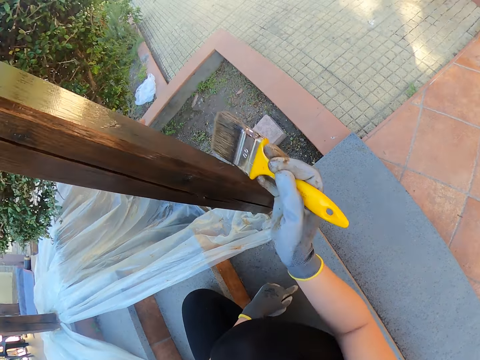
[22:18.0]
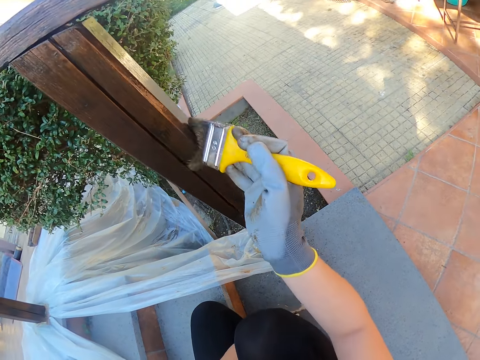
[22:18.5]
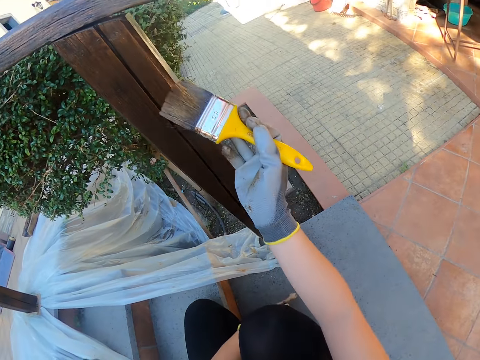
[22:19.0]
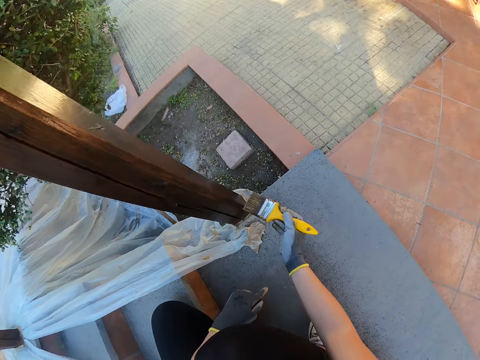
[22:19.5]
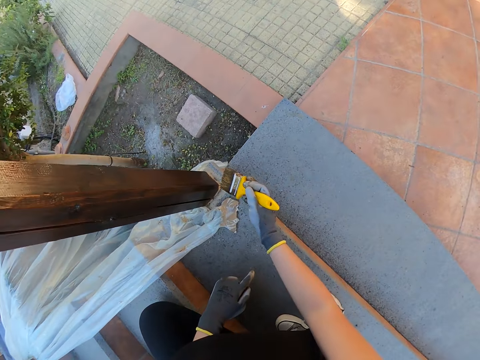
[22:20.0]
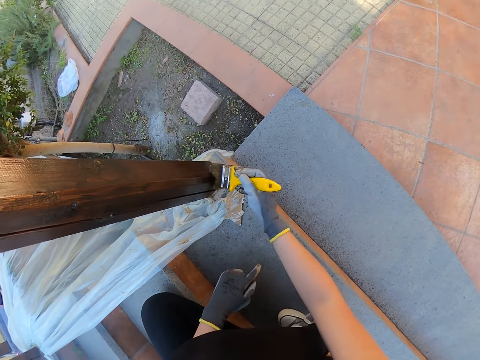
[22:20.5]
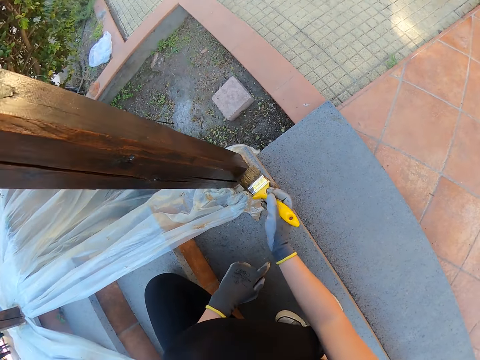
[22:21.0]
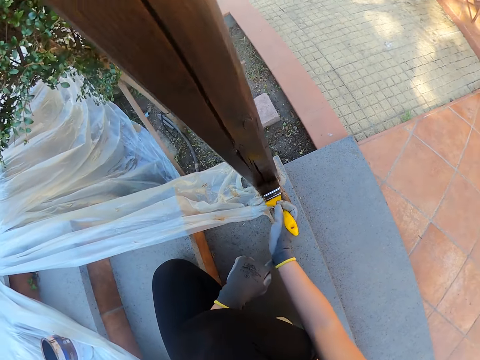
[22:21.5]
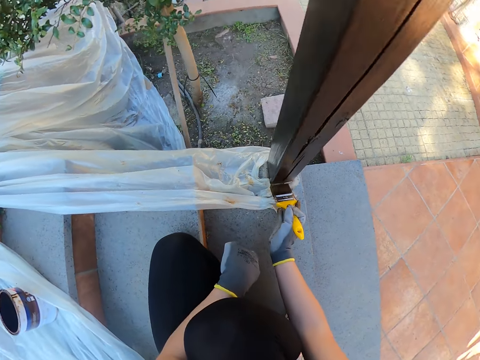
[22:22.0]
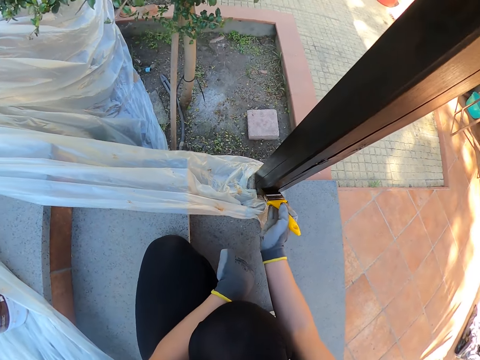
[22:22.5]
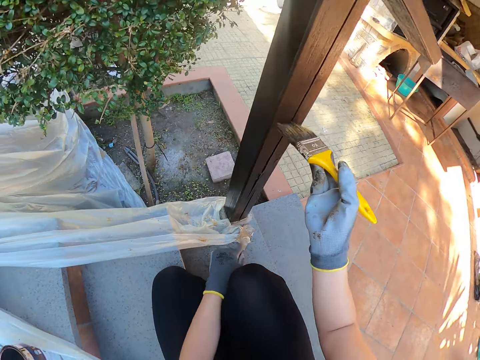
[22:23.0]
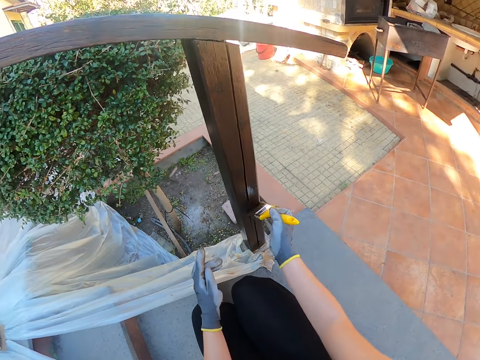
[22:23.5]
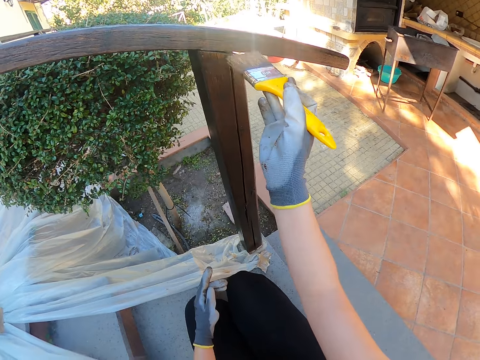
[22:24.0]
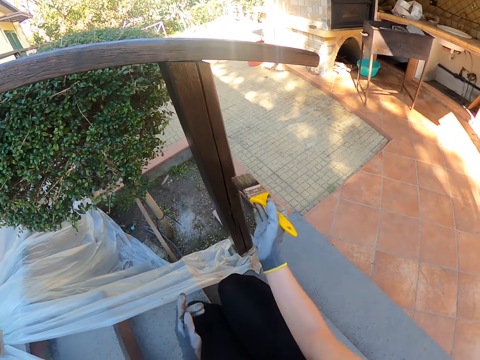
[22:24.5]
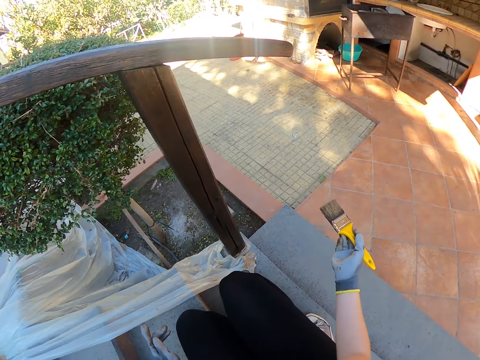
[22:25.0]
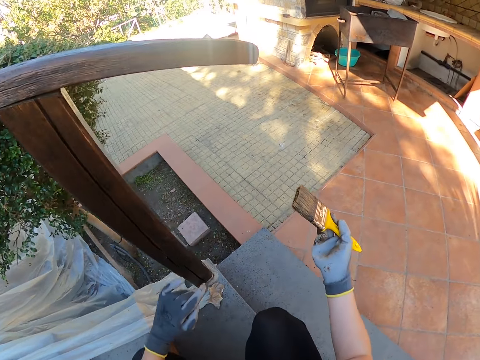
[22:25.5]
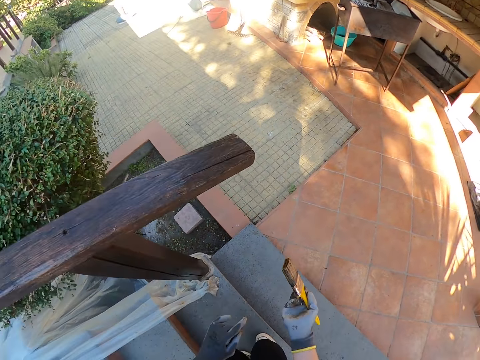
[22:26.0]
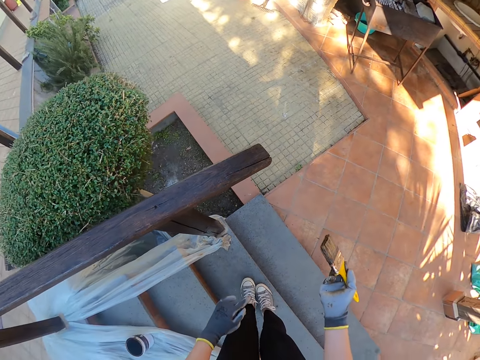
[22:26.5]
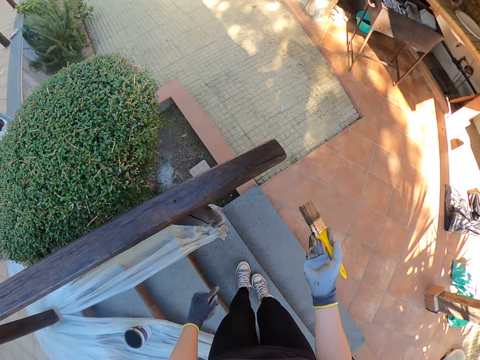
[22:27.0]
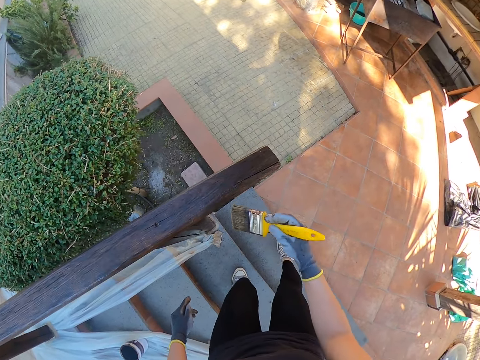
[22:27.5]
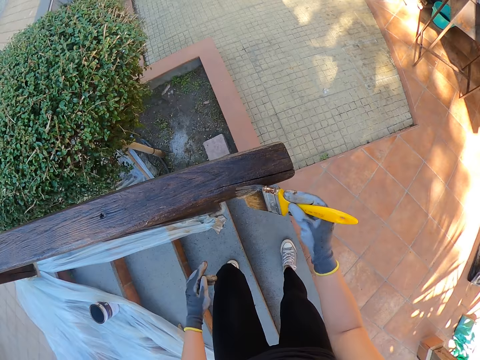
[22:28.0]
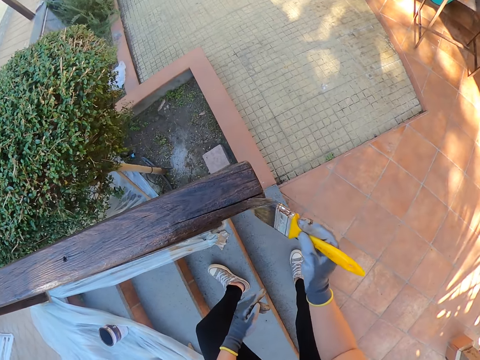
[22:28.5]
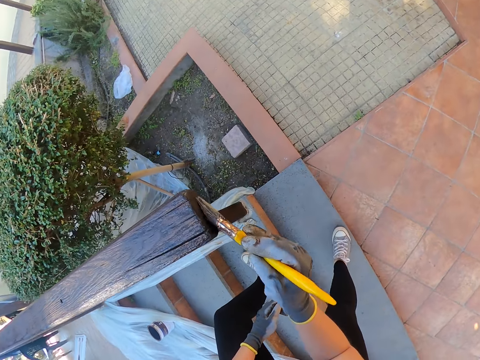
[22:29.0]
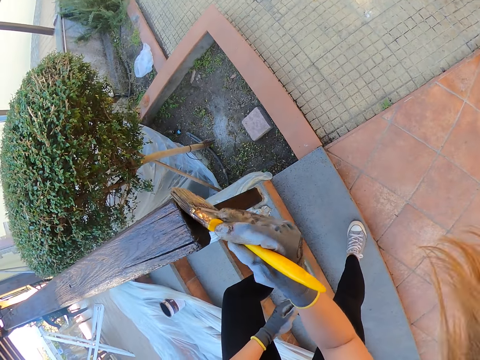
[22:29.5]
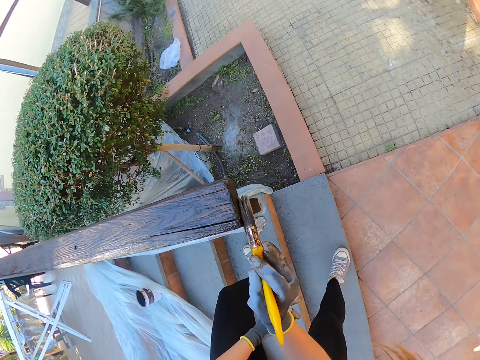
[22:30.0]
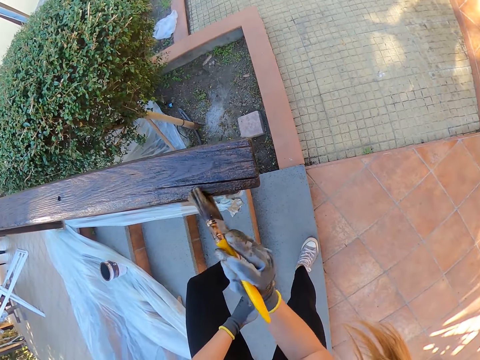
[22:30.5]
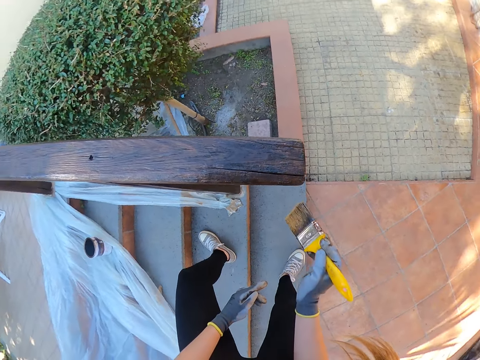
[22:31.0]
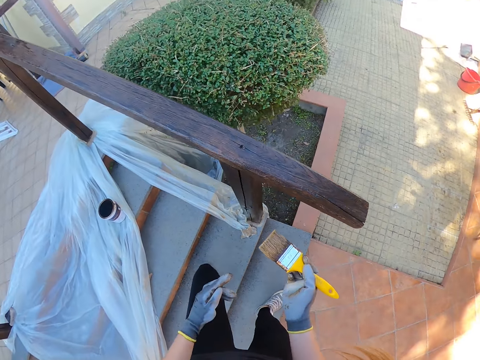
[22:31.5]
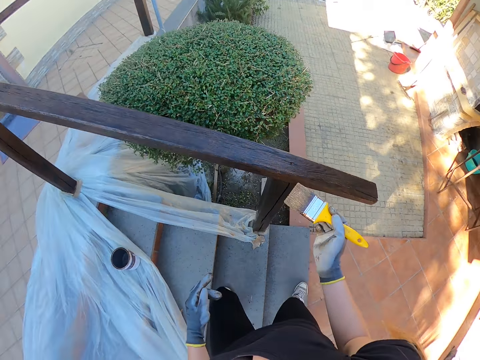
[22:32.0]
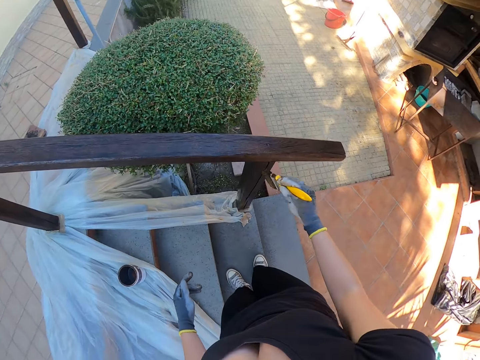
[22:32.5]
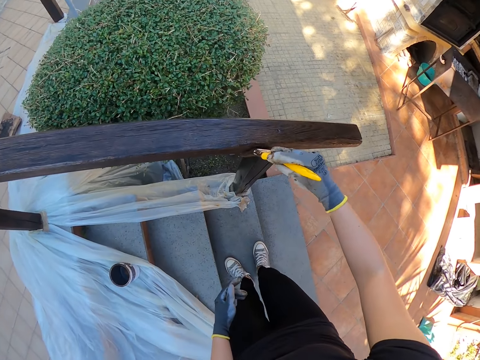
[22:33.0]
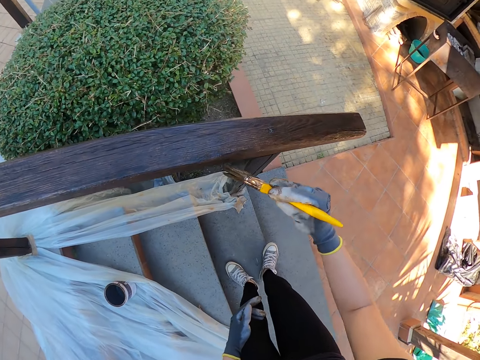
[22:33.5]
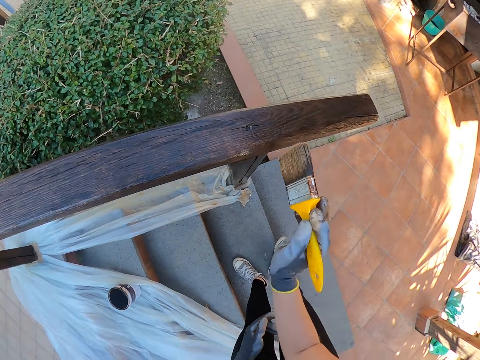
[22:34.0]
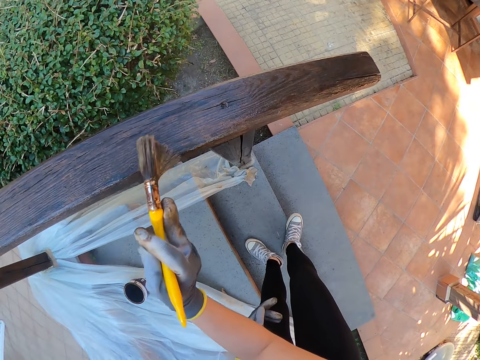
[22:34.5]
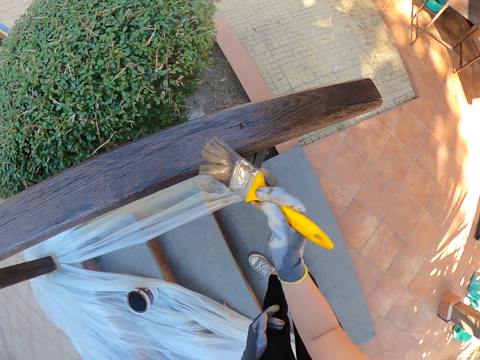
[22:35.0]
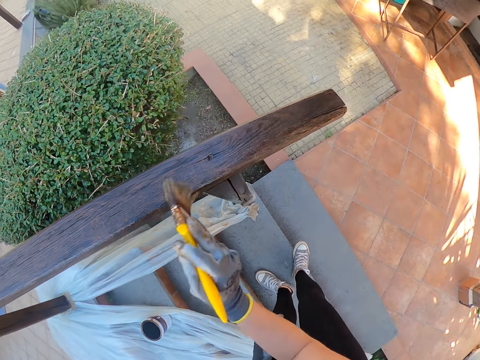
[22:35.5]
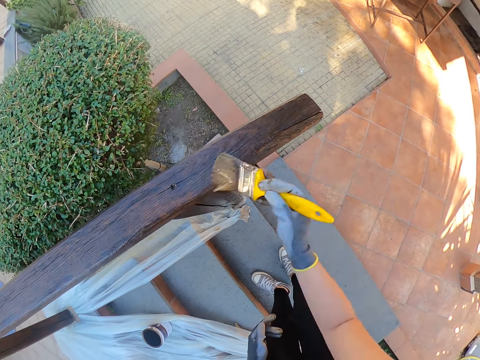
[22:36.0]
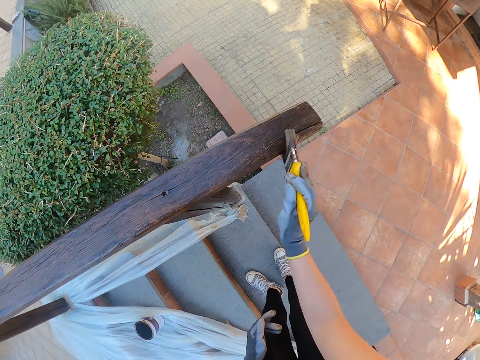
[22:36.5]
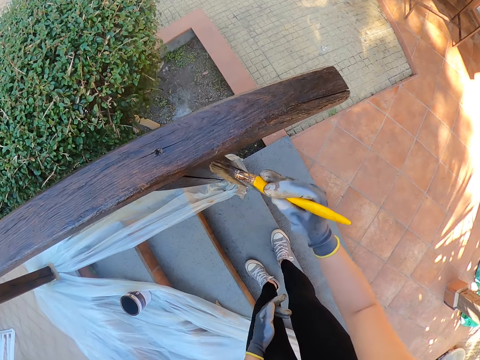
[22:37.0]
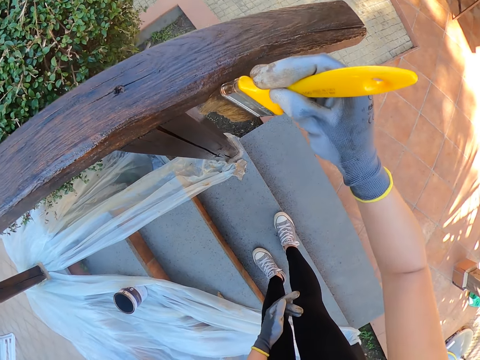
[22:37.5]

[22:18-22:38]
The camera wearer removes the brush from the newel post. They stand upright, move a step on the stairs and brush the handrail with a brush. They remove the brush from the handrail. They move a step on the stairs. They brush the handrail with the brush.

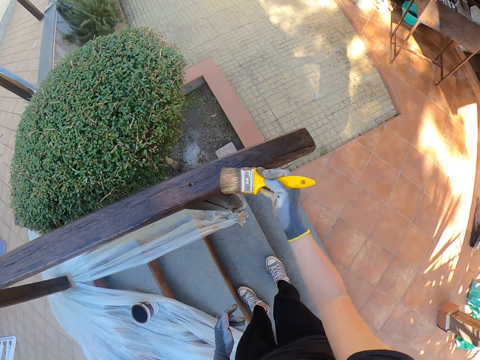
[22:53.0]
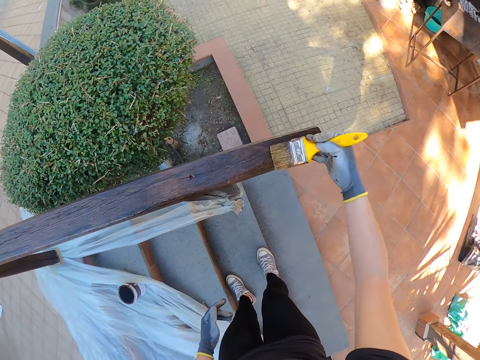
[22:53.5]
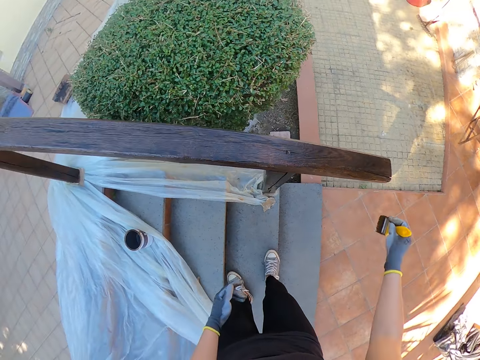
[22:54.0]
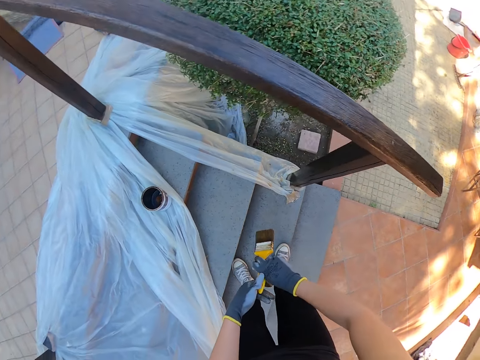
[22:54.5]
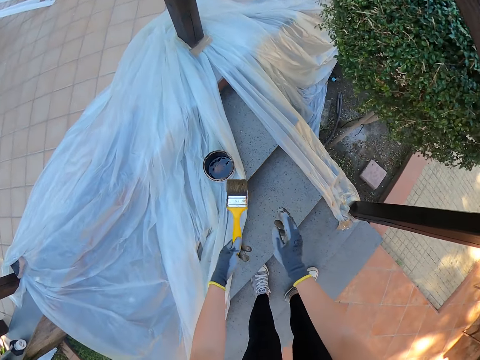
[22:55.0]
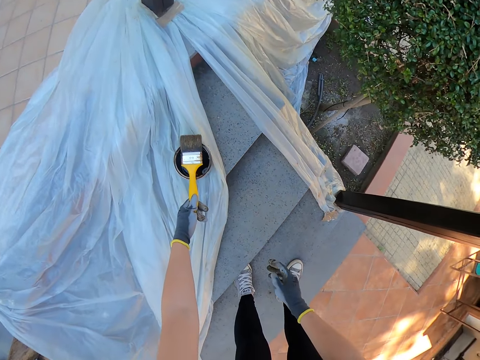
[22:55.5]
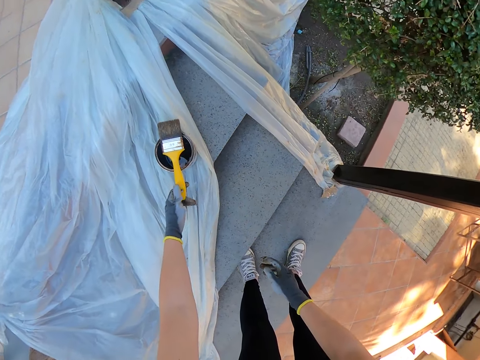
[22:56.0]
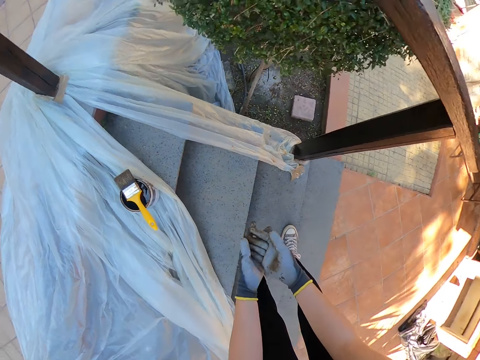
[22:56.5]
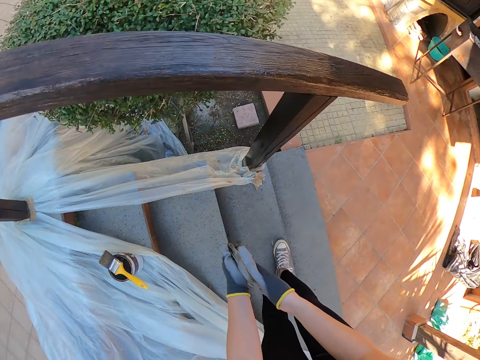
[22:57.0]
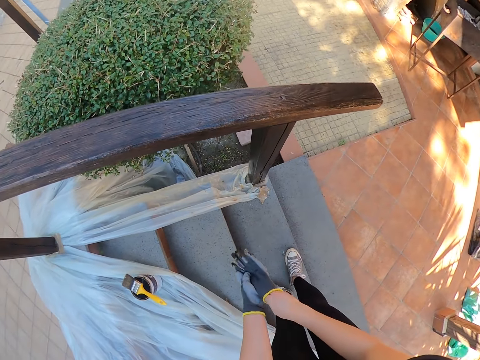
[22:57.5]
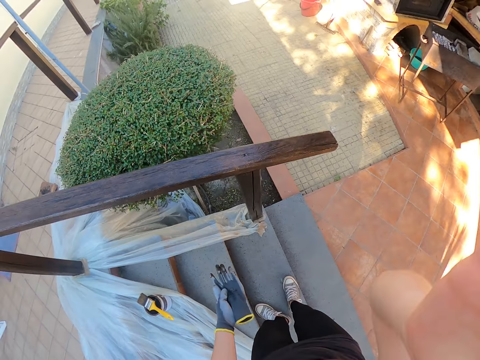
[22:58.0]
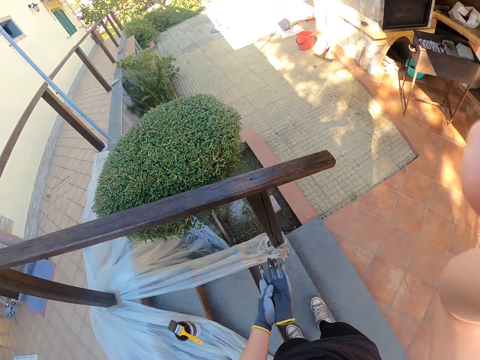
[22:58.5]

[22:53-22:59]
The camera wearer removes the brush from the handrail. He drops the brush on the paint can. He pulls the glove on his right hand. He removes the right glove. He touches his head with his right hand.
